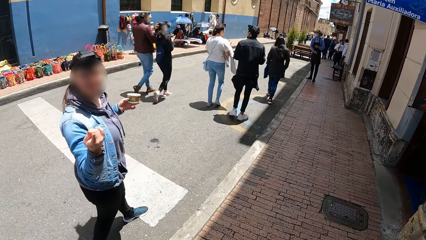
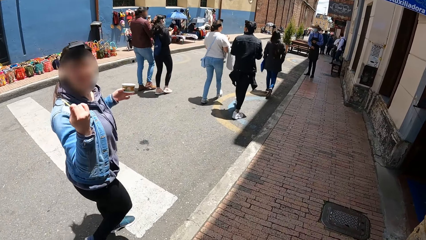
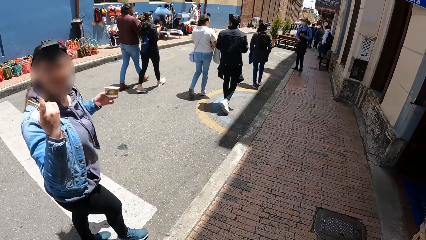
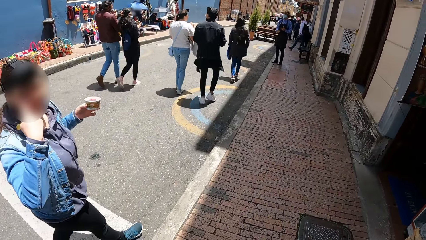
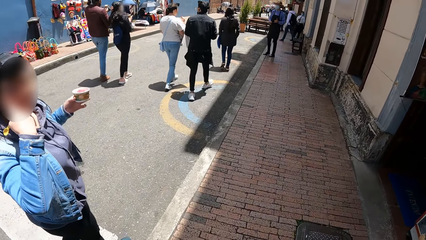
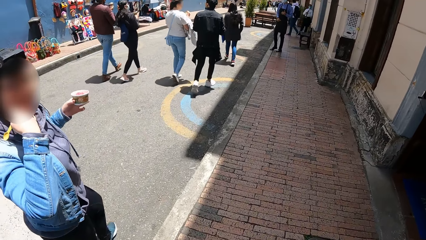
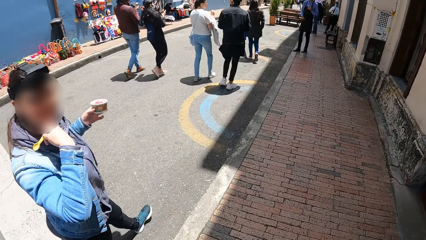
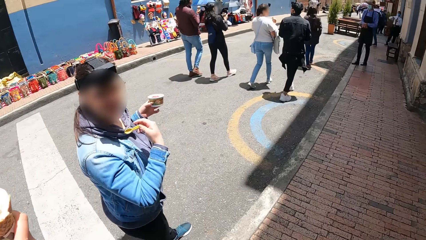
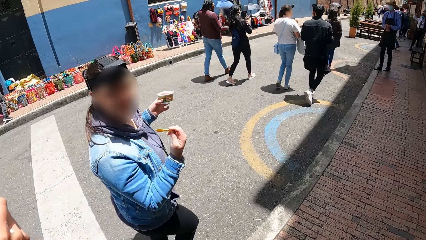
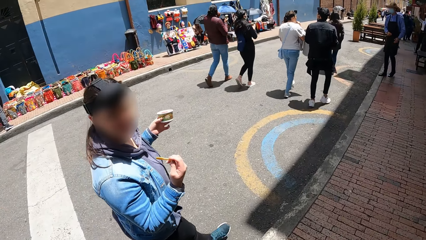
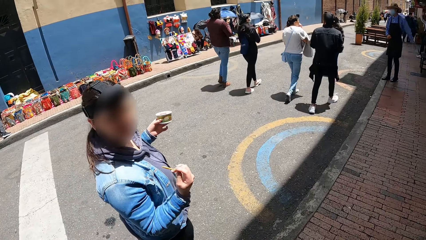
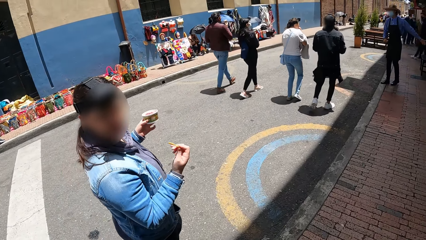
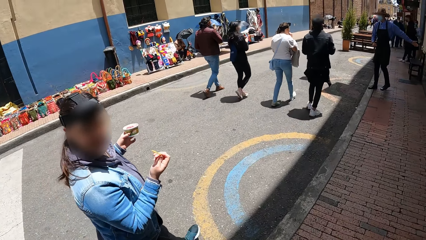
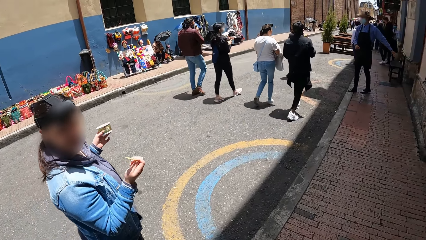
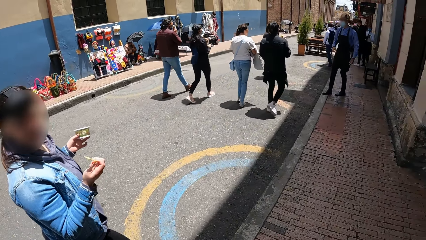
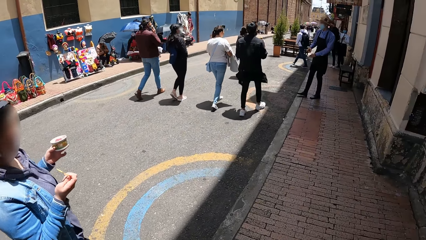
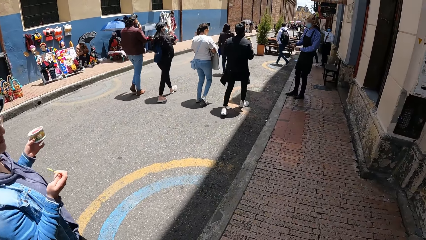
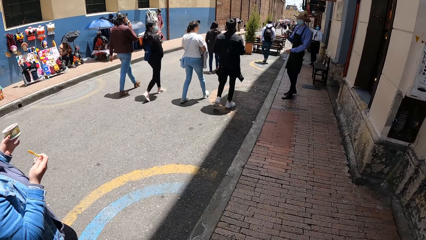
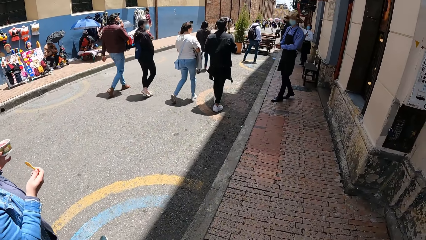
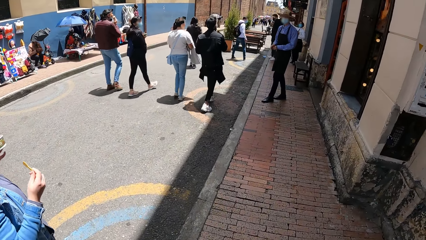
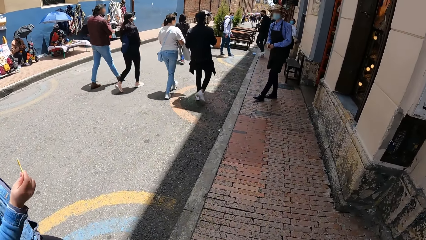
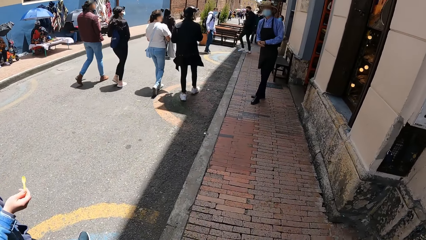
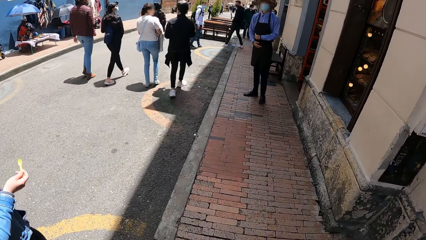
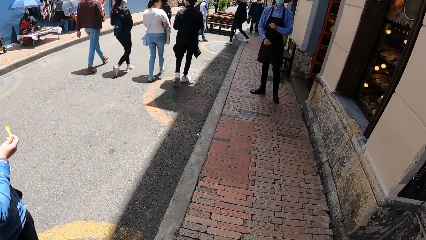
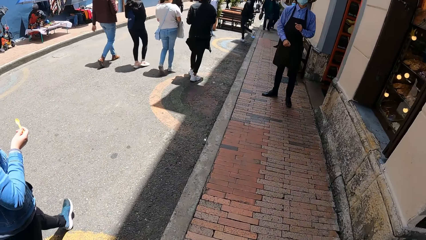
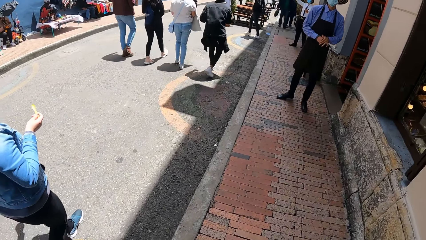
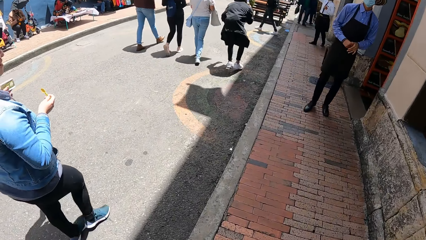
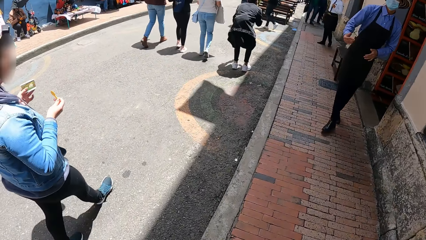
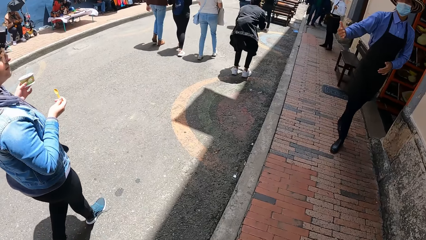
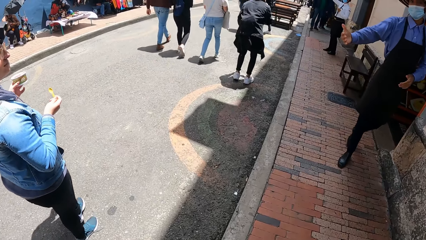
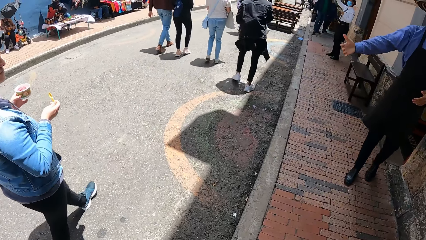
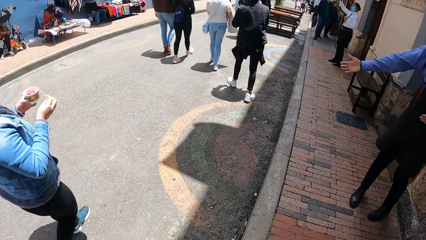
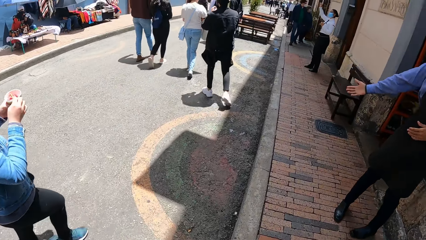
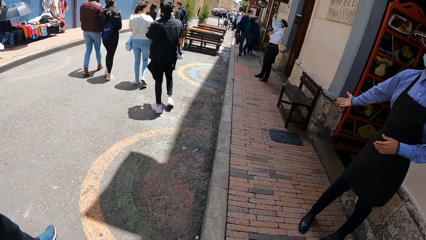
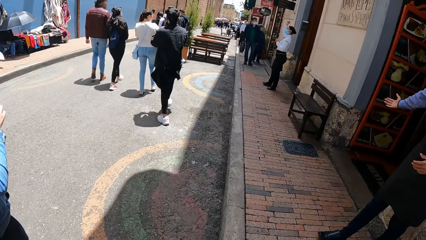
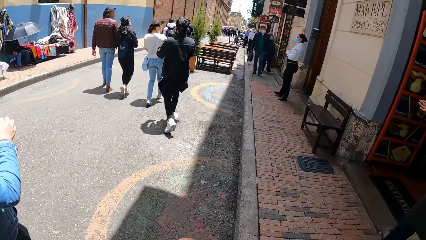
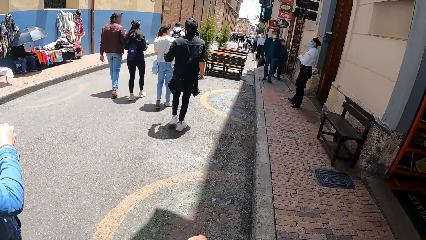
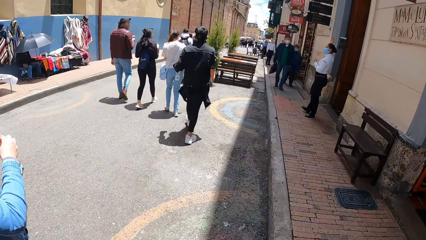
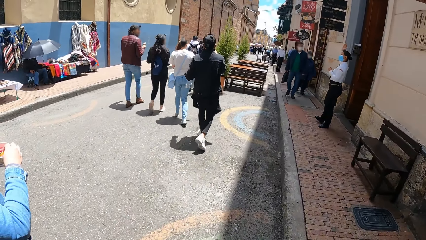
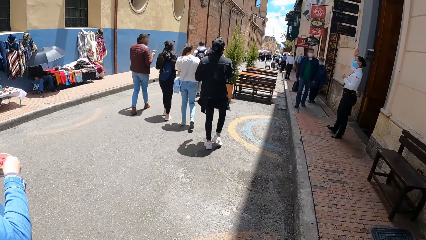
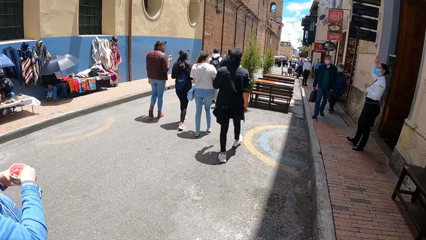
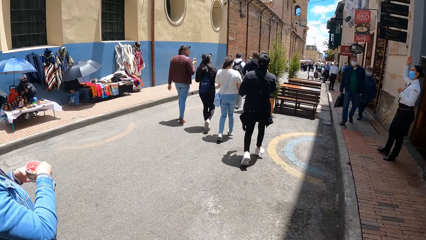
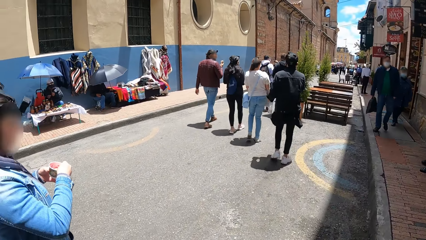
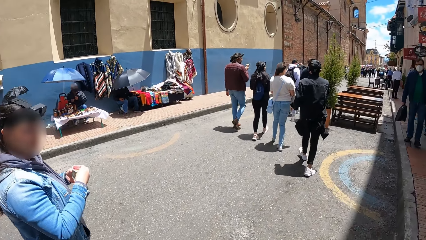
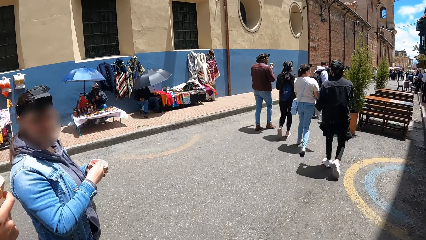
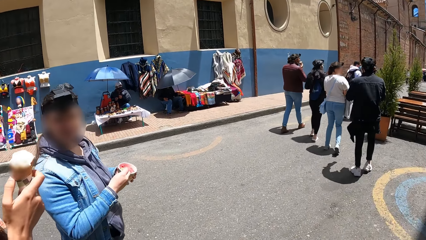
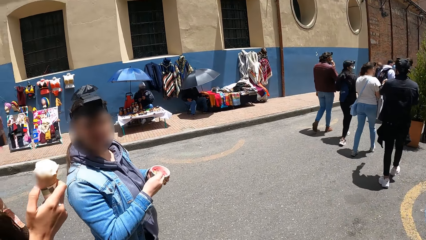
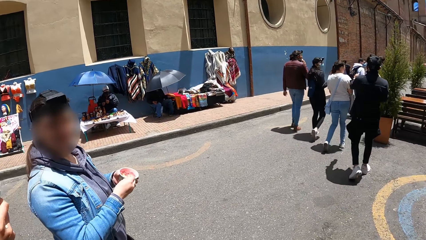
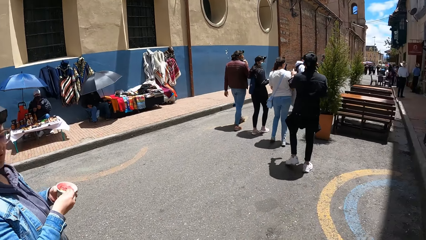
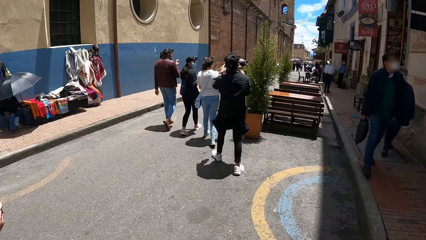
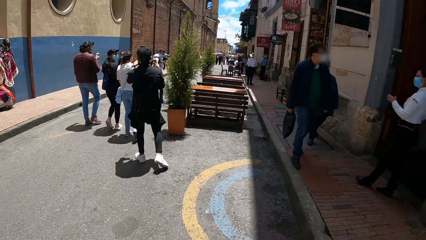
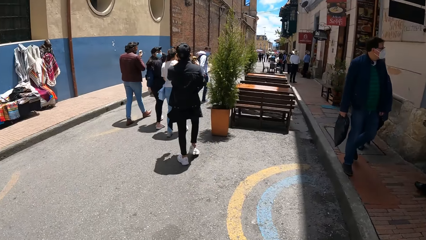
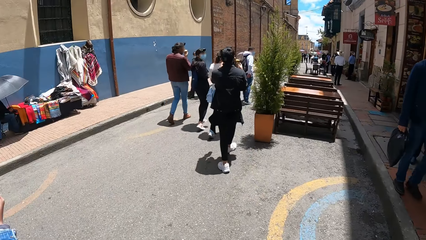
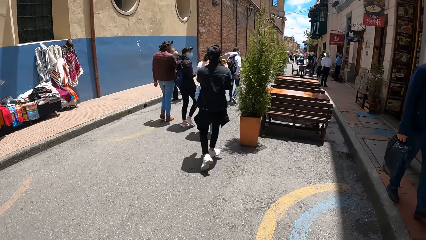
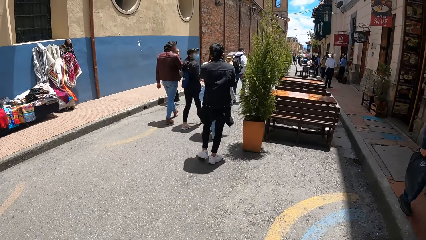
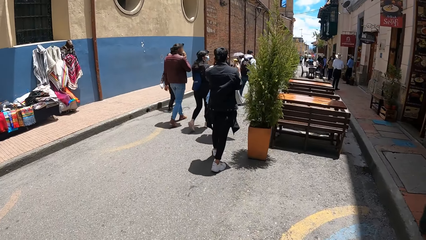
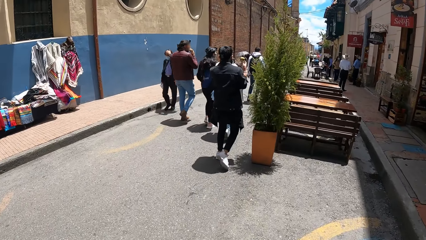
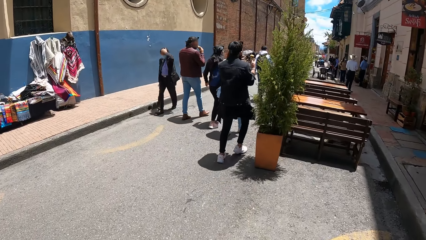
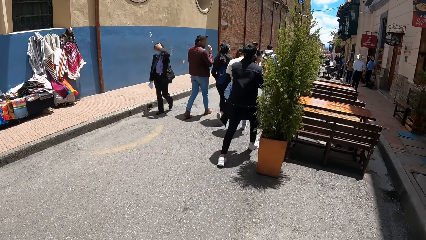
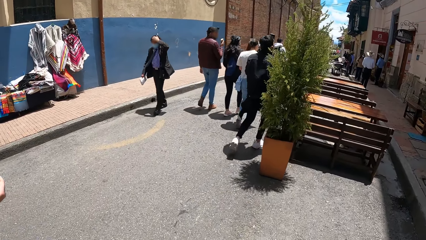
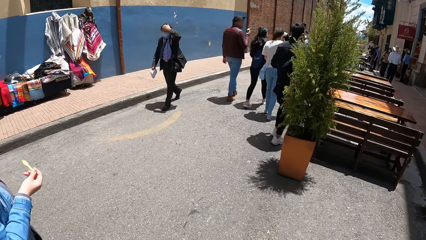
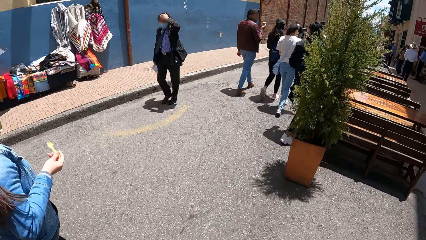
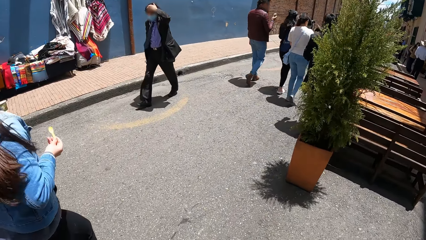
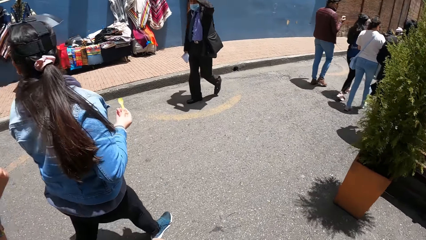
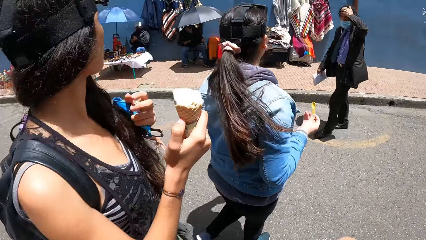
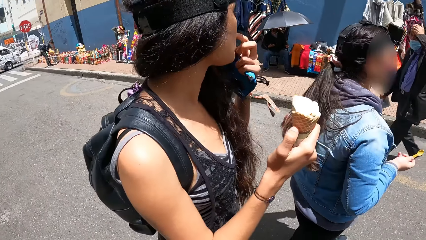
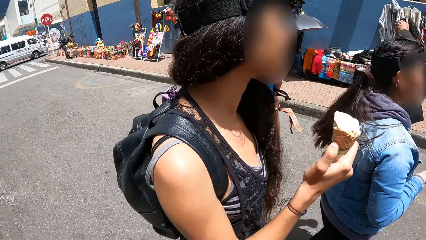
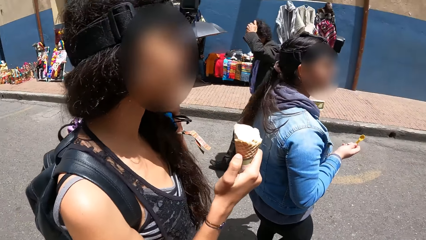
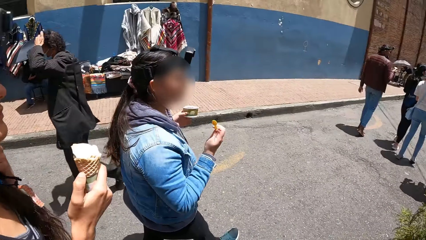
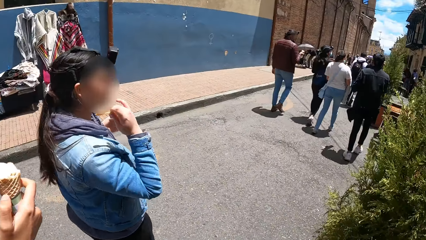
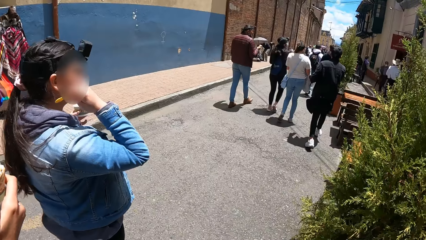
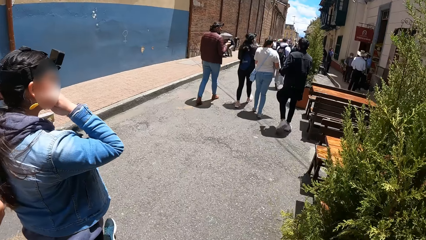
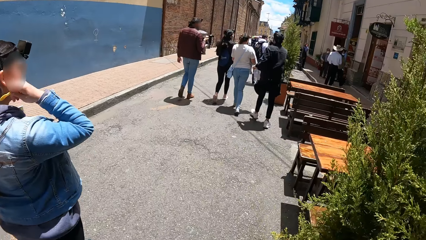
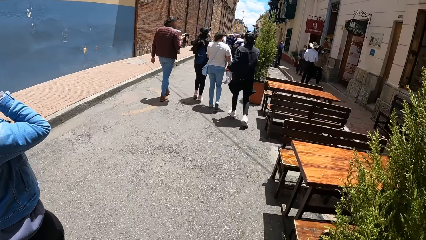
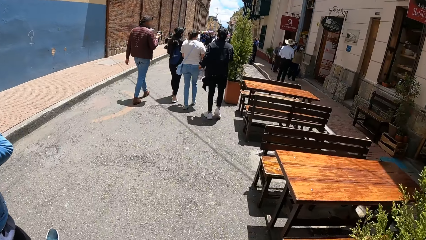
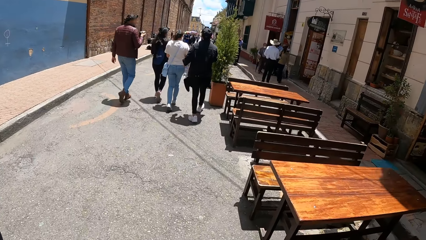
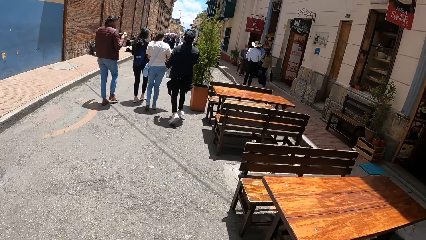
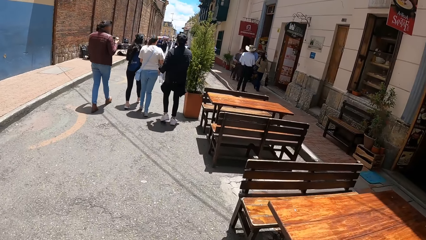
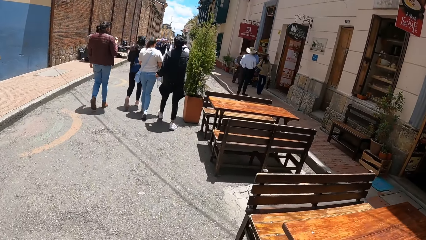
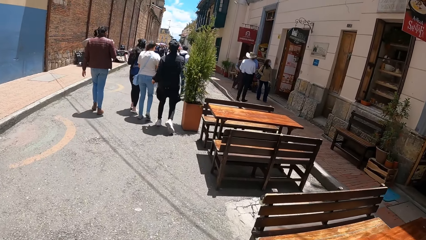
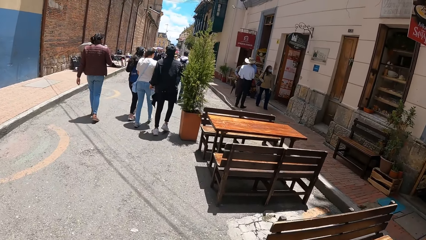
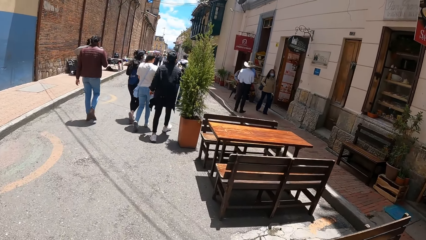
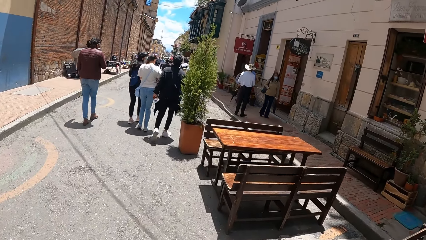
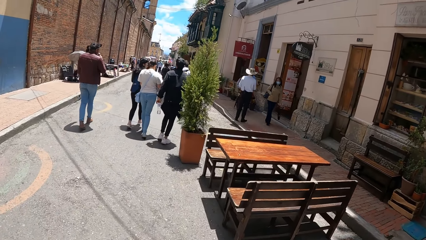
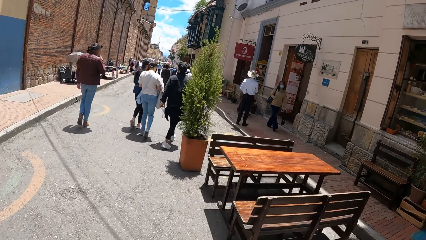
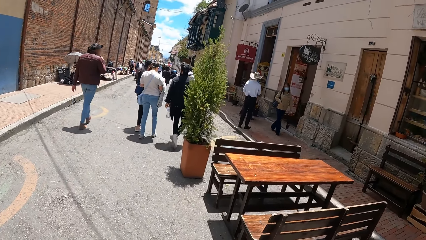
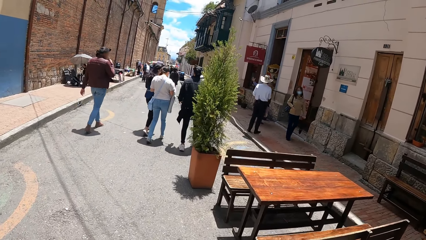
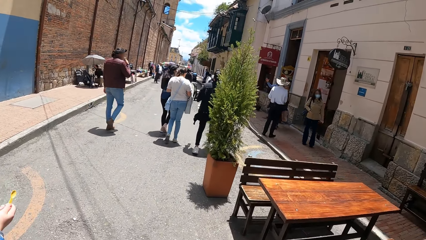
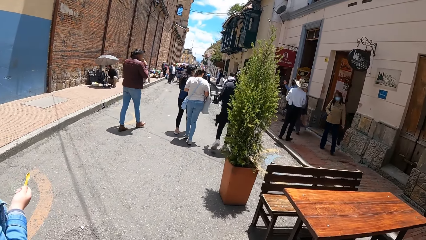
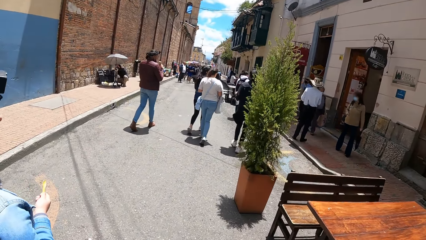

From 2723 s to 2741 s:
A woman points at the camera wearer. The camera wearer converses with the woman. They walk on a pavement. The woman inserts the spoon in her right hand into the cup in her left hand. The camera wearer looks at the woman. They look at pedestrians. They walk between buildings and look at another woman. The first woman touches her face with her right hand. The camera wearer looks at the first woman. They look at benches.
